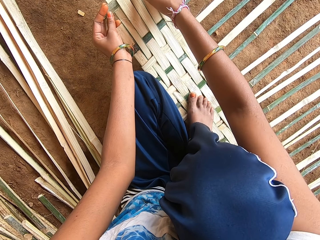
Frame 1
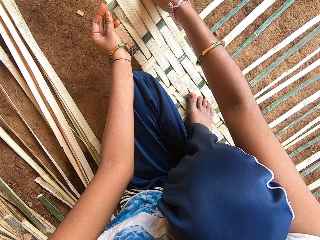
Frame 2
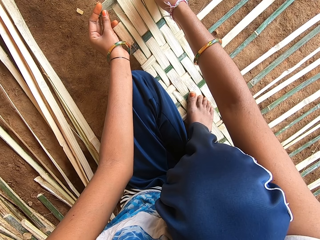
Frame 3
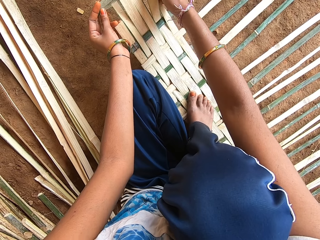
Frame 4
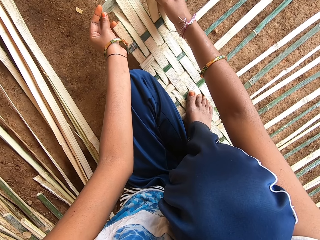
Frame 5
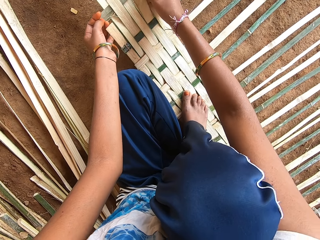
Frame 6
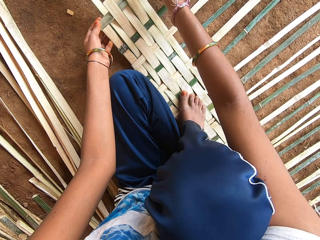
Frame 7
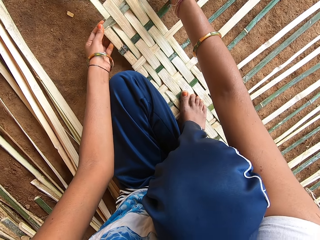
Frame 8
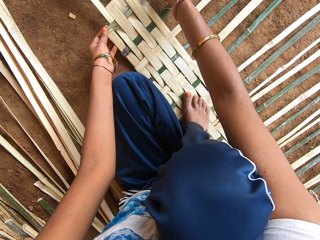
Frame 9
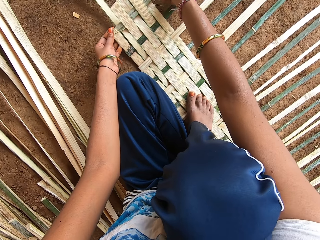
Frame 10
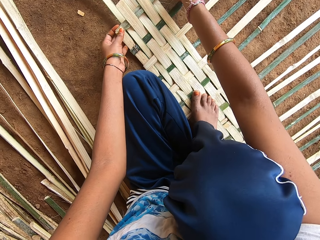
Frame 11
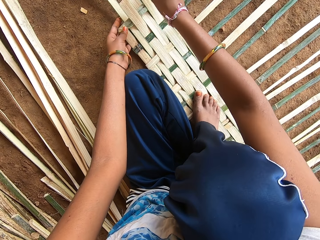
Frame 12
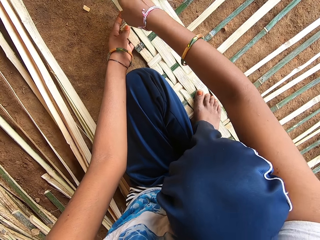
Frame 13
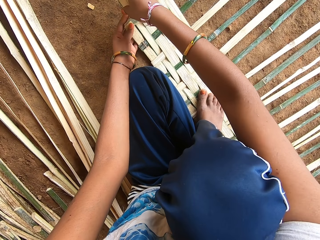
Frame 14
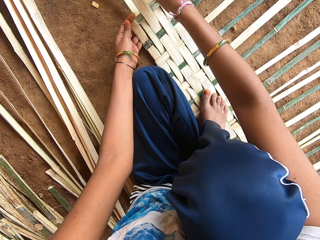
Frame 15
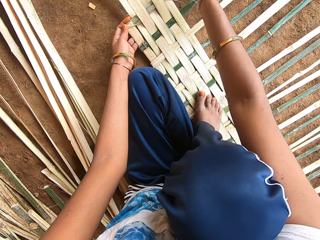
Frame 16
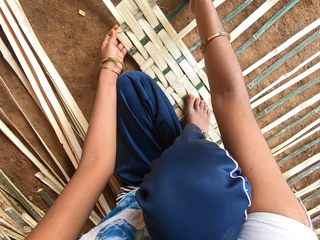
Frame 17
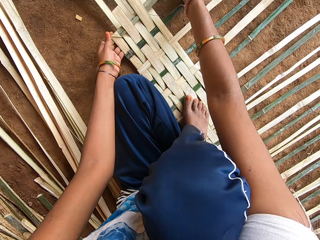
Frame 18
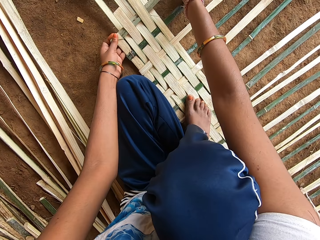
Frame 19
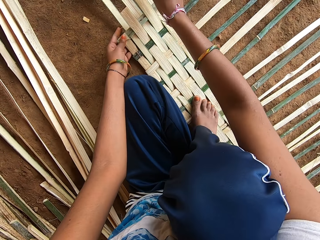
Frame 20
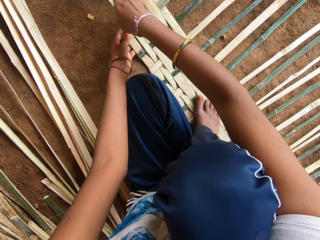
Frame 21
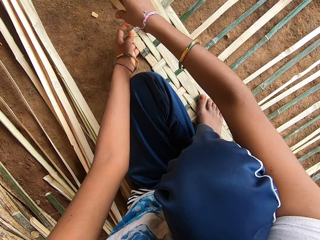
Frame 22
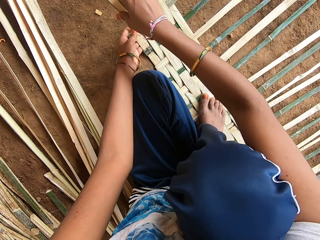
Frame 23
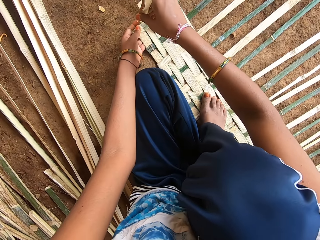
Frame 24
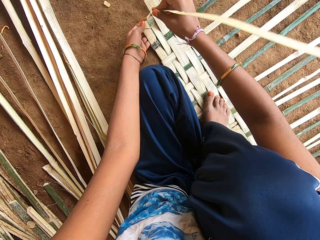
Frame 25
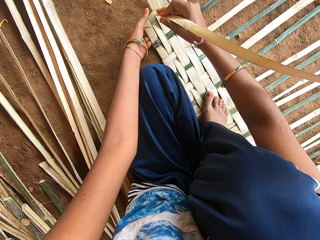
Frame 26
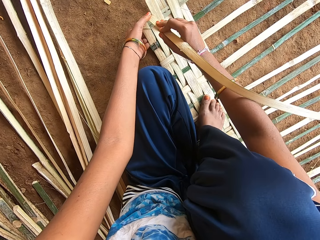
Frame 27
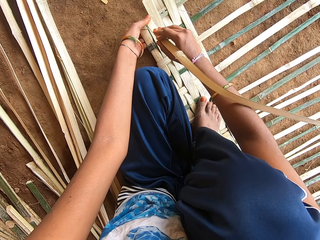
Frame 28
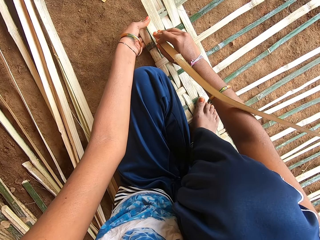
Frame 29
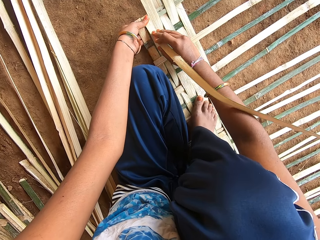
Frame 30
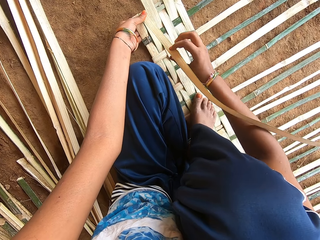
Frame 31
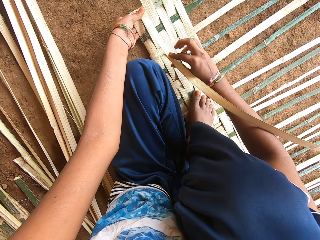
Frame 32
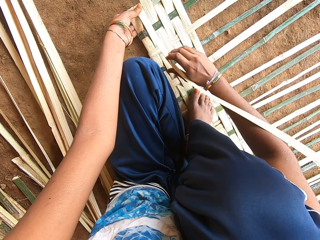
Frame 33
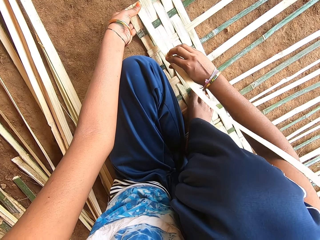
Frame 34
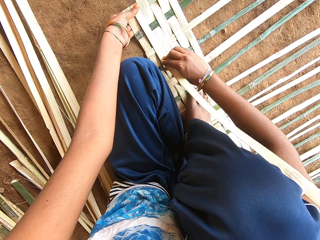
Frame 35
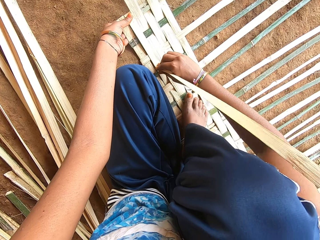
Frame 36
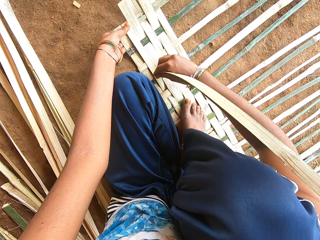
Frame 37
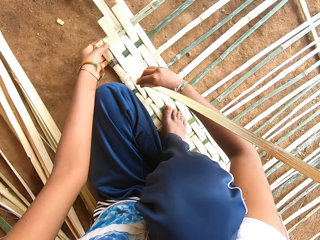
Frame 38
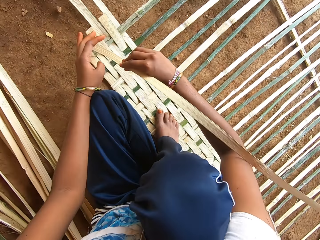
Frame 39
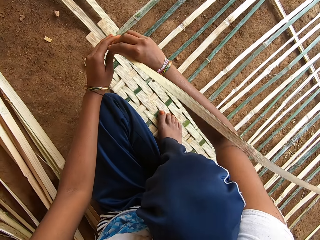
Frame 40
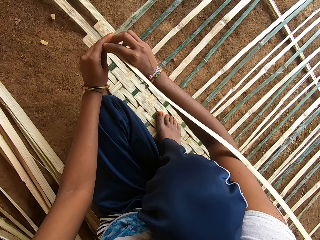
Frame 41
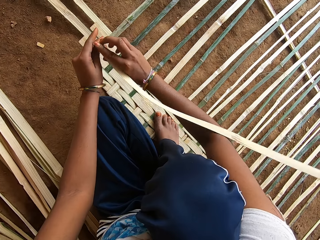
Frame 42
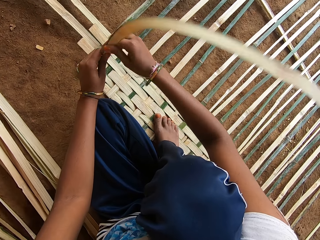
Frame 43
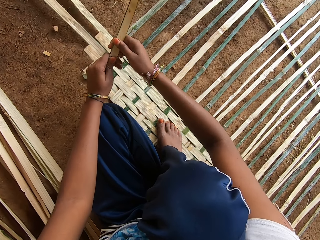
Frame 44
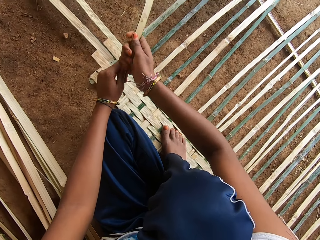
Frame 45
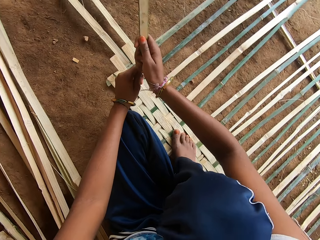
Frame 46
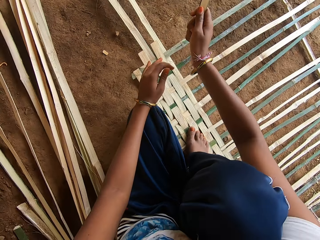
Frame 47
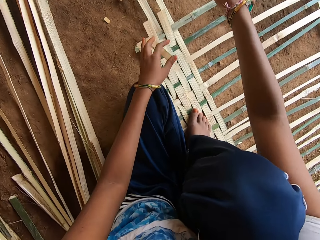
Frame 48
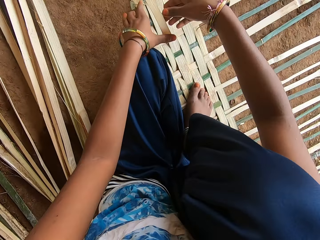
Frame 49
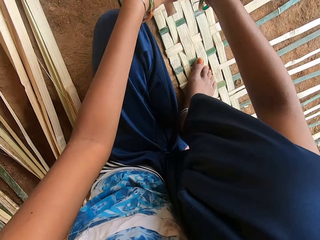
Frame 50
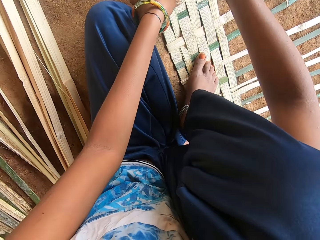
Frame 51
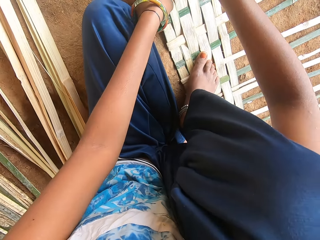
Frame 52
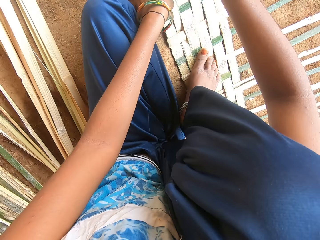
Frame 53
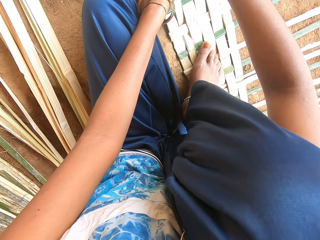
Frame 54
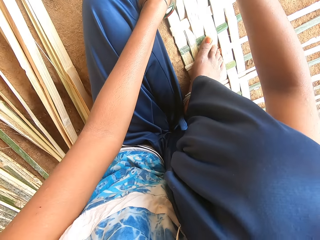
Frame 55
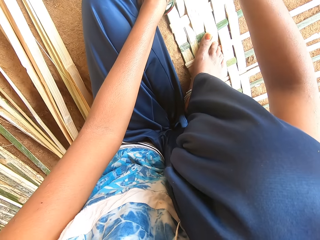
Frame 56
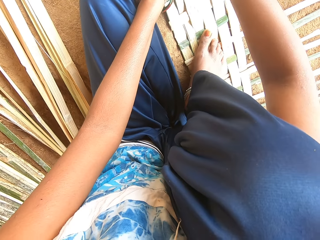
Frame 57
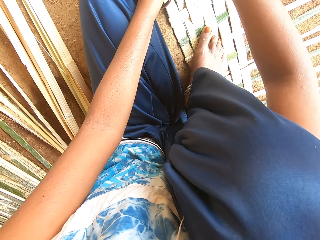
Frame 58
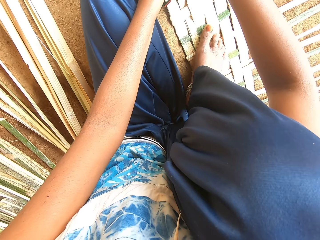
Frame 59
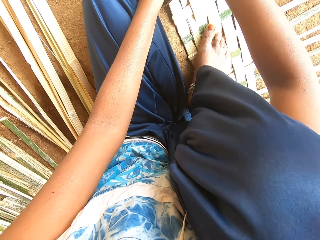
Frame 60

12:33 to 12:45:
The camera wearer touches the grass.

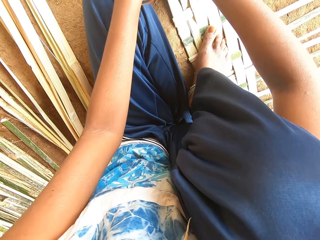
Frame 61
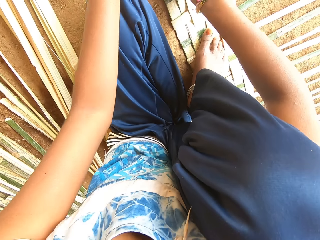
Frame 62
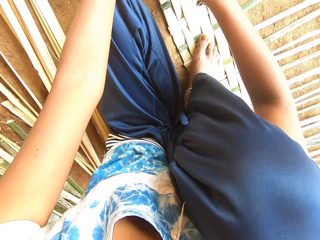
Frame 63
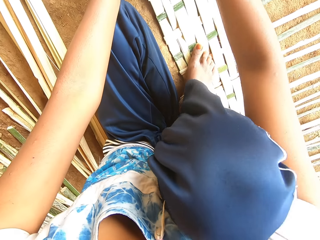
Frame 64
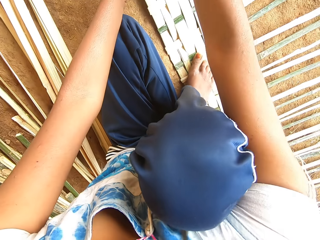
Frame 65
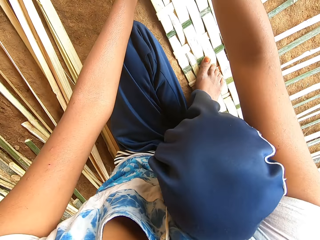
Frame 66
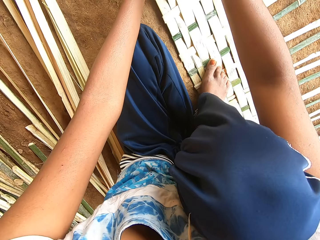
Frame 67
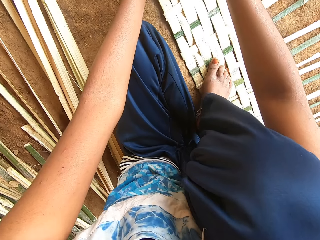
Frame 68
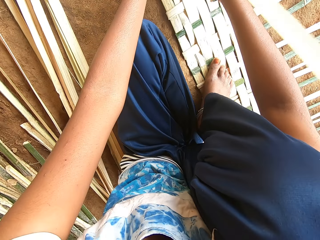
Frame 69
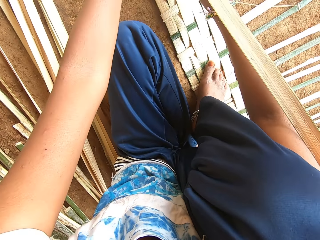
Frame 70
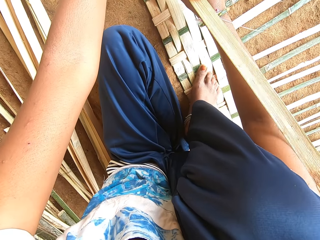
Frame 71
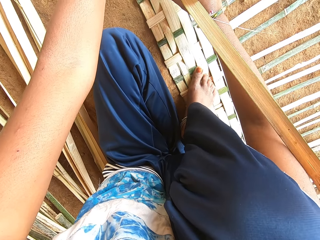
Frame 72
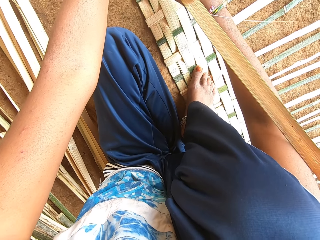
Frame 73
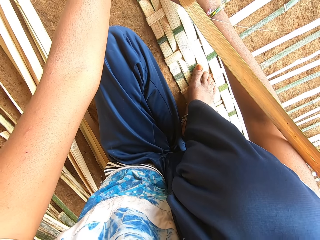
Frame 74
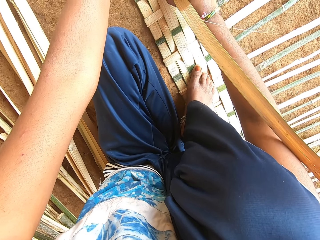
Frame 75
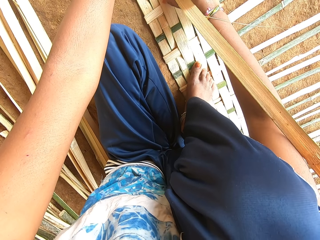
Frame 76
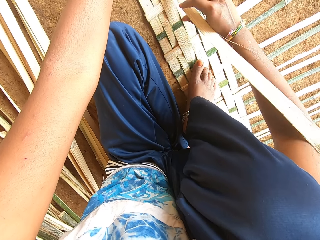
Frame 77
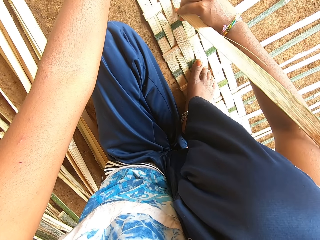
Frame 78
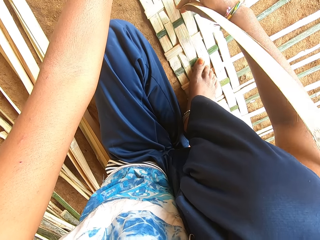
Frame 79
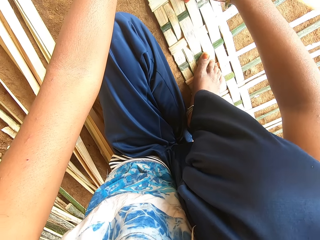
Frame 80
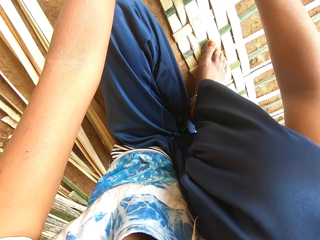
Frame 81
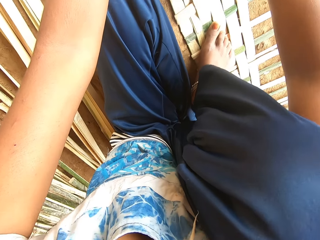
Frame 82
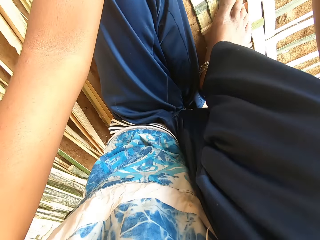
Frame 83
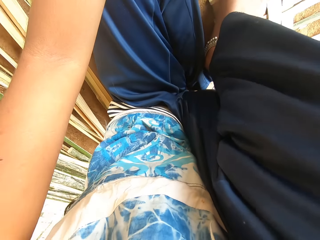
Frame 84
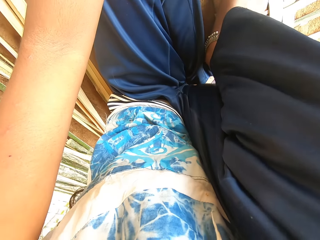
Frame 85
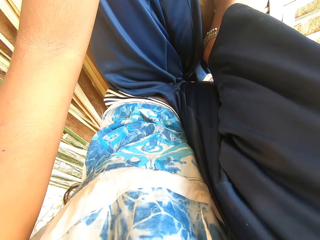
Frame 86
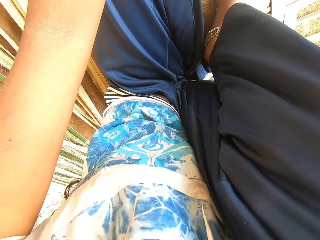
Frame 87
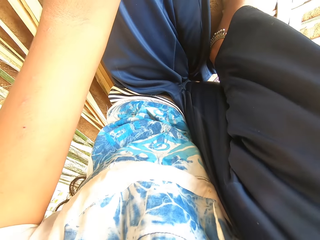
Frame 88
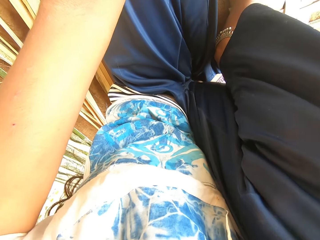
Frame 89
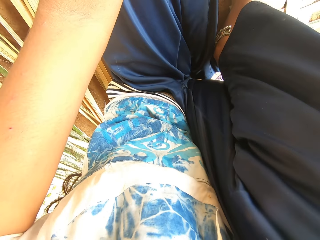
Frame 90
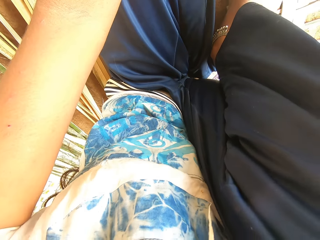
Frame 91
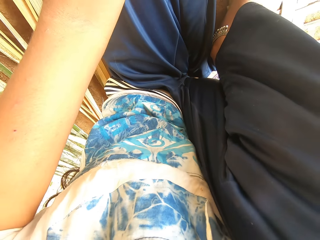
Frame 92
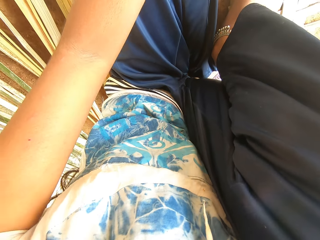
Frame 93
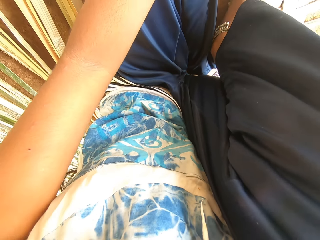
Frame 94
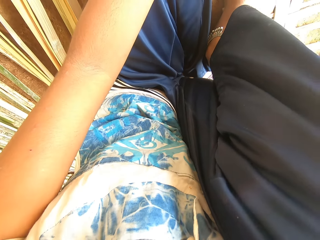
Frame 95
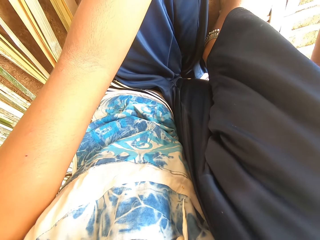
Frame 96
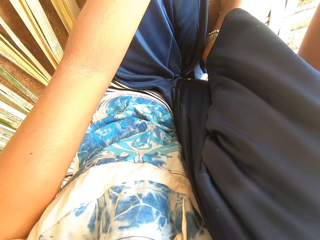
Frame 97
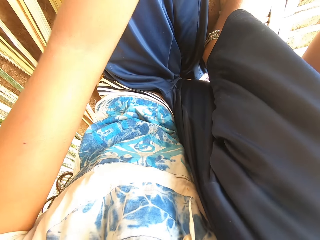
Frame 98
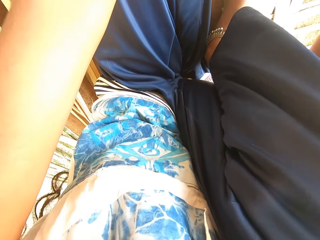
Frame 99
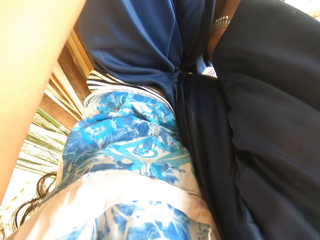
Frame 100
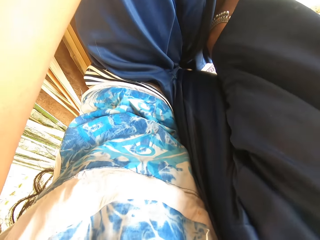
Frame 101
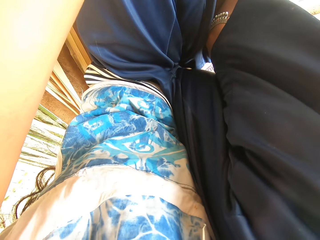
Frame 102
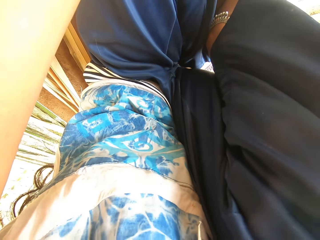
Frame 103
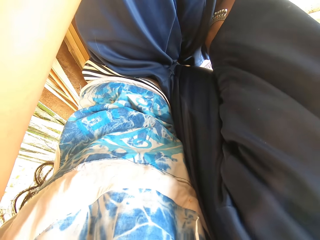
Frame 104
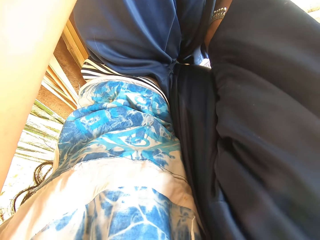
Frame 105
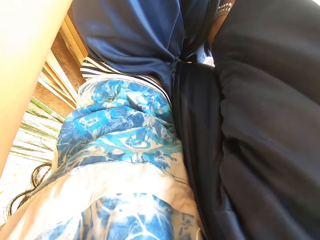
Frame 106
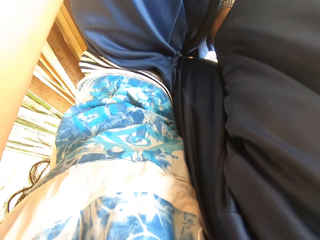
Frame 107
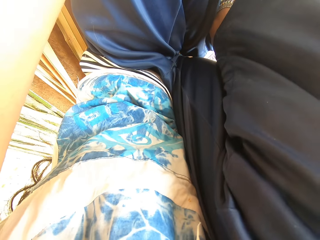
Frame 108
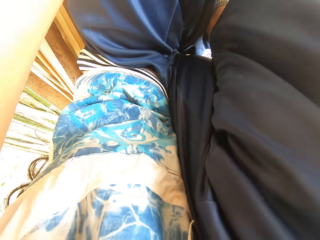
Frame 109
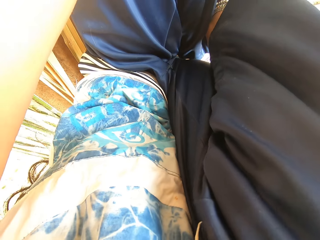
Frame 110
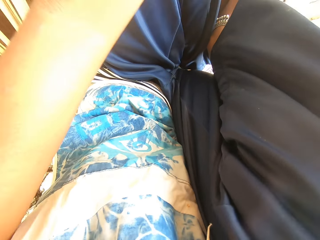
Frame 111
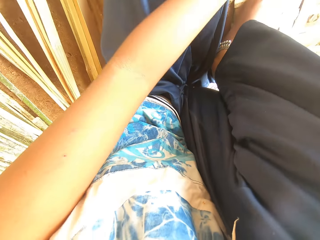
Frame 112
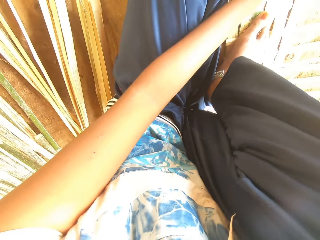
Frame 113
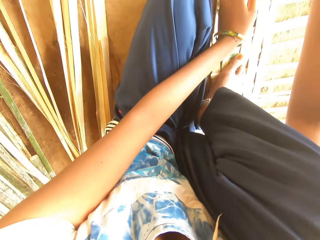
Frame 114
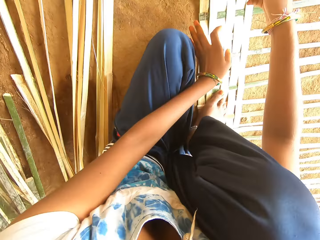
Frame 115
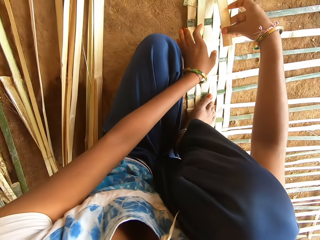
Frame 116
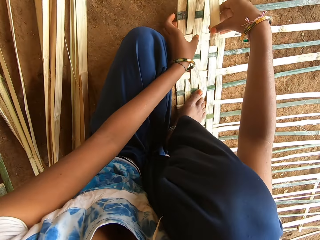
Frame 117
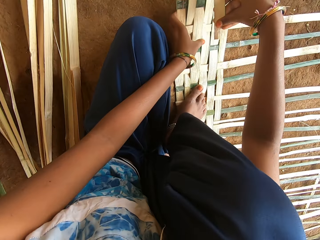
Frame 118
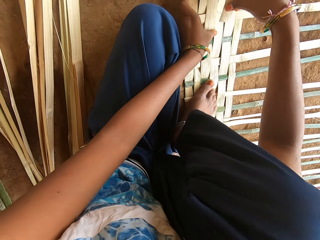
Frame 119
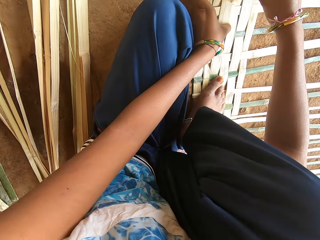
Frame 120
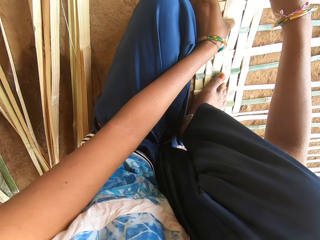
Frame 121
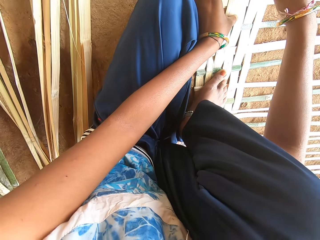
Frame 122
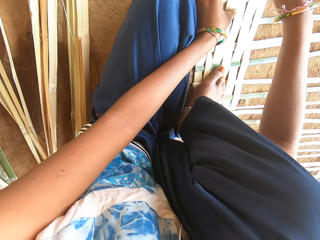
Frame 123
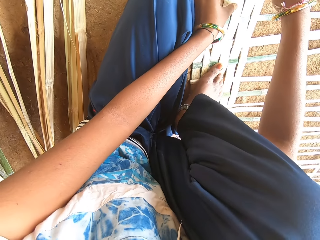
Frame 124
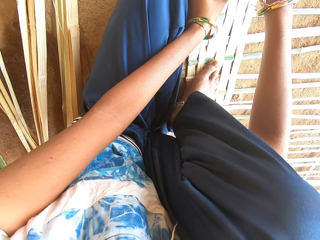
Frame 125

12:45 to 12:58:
The camera wearer interacts with a boy.
